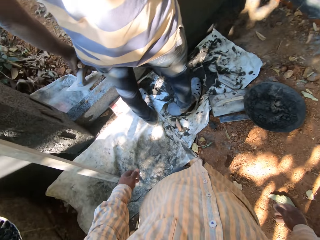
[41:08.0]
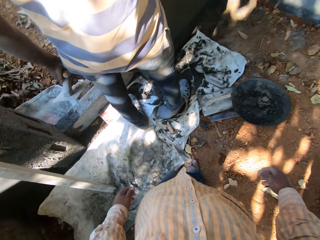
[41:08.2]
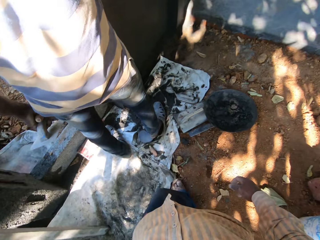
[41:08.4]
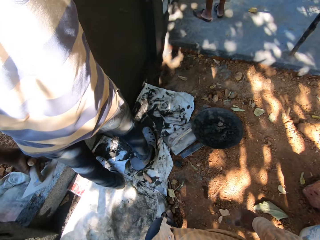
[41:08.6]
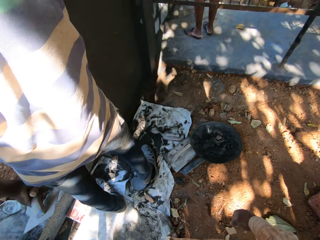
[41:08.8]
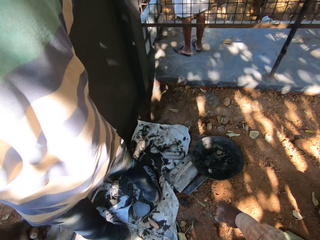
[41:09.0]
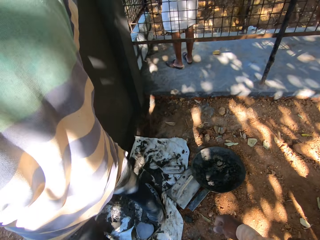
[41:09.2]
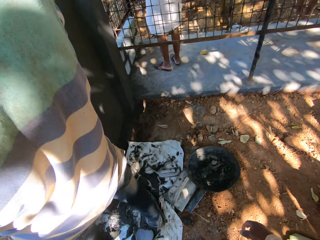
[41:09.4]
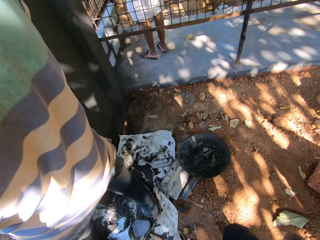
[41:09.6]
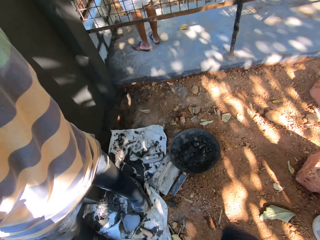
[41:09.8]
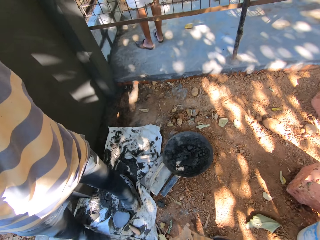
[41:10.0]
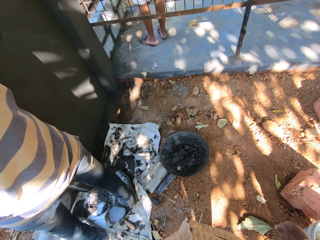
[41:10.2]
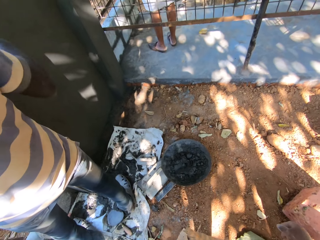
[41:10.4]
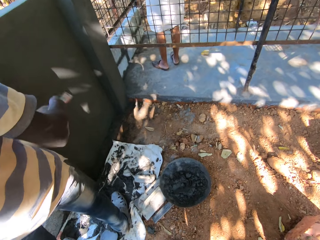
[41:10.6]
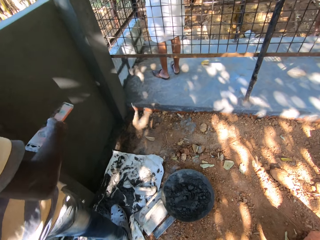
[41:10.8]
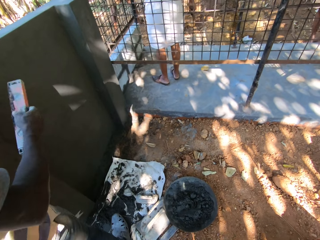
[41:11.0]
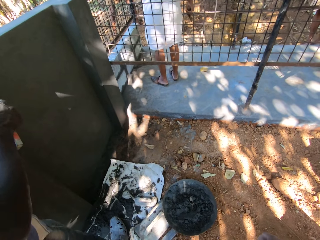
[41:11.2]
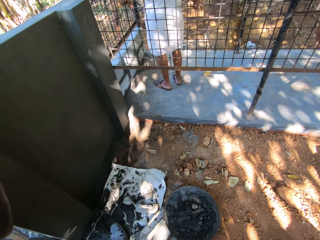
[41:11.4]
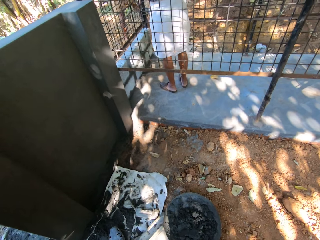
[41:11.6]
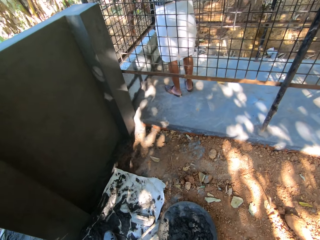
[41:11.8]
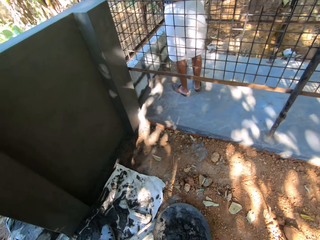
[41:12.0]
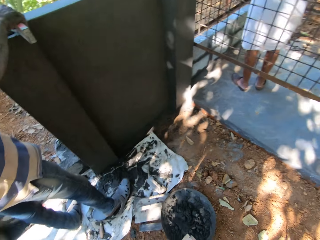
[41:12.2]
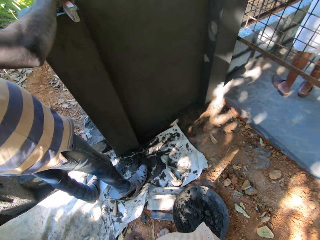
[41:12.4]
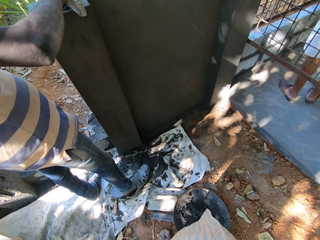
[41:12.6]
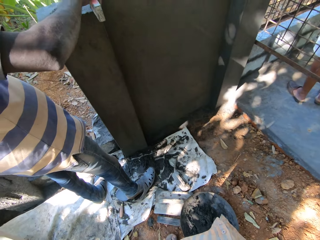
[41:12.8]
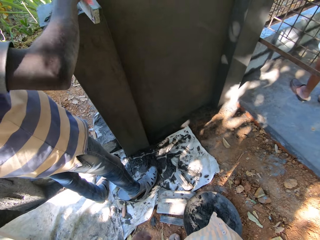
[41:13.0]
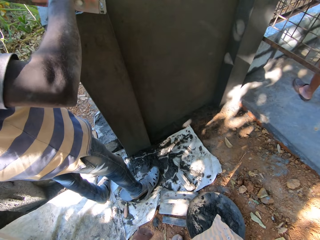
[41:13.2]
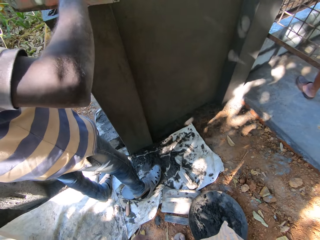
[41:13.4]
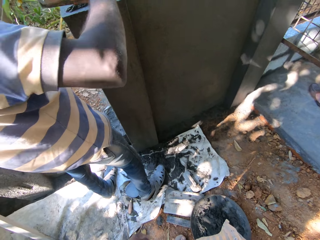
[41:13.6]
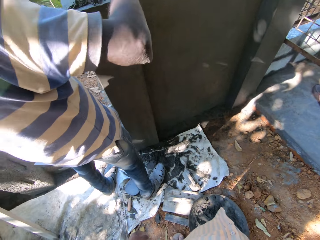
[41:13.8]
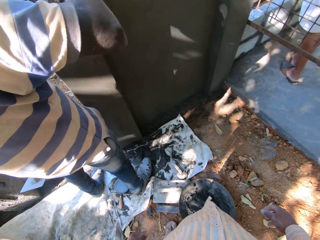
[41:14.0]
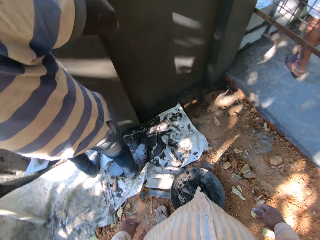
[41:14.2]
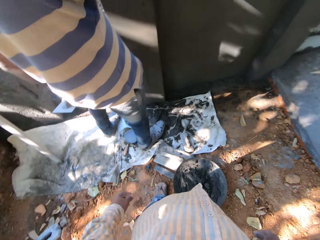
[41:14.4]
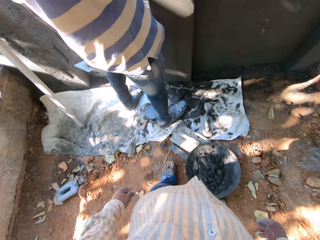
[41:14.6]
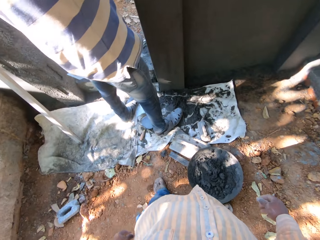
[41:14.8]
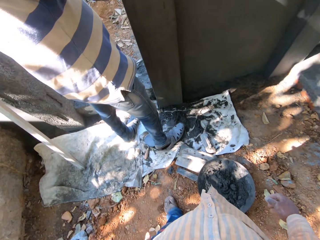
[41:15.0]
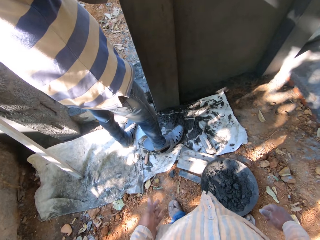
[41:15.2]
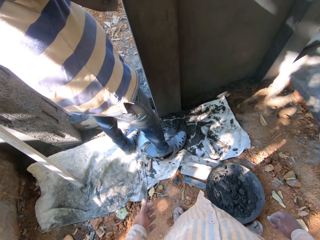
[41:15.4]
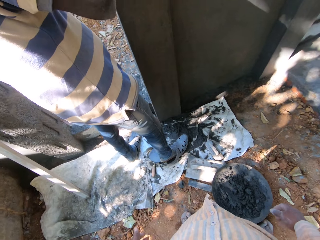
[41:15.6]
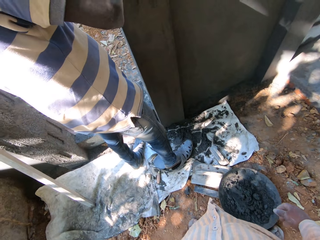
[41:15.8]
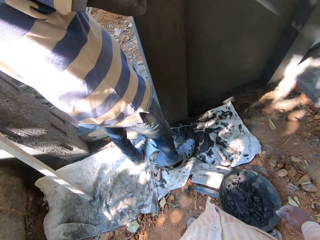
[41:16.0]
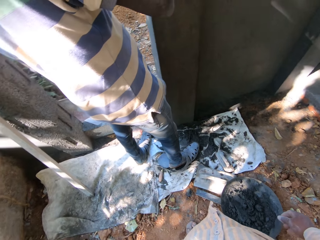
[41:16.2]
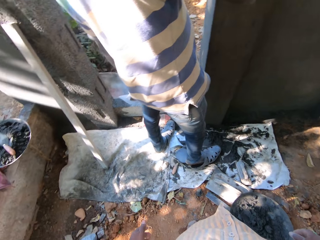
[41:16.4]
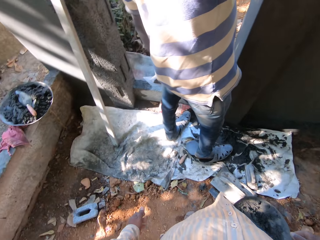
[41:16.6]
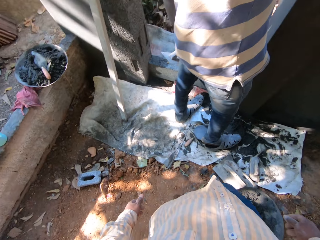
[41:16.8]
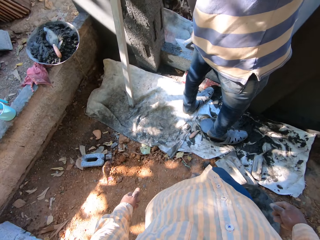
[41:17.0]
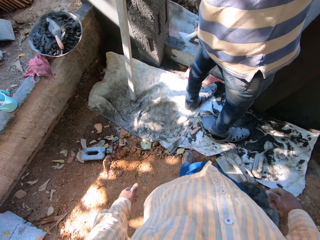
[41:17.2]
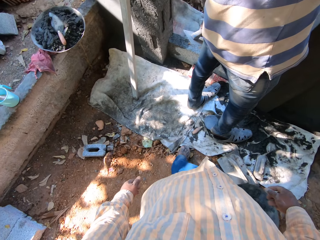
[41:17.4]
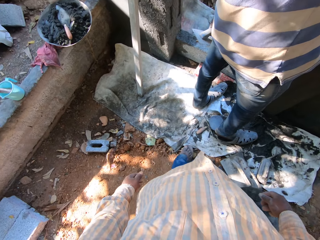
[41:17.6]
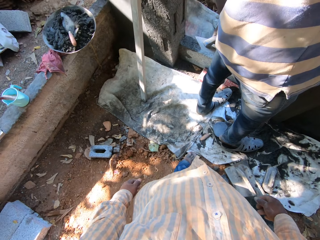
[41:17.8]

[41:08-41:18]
A man measures the wall with a spirit level.

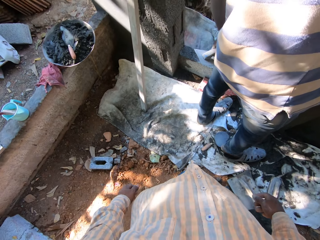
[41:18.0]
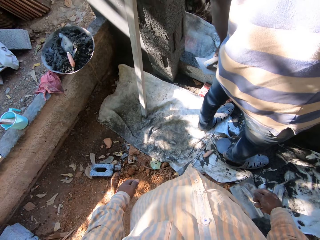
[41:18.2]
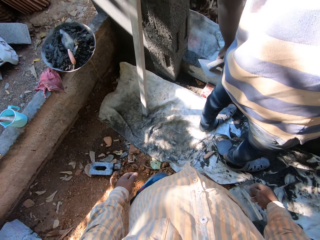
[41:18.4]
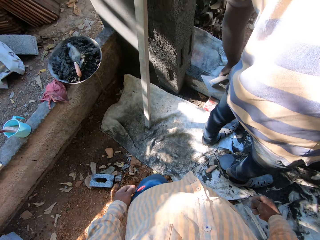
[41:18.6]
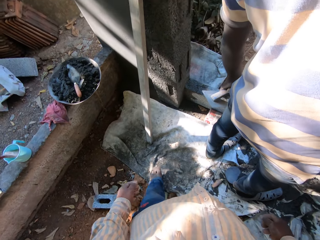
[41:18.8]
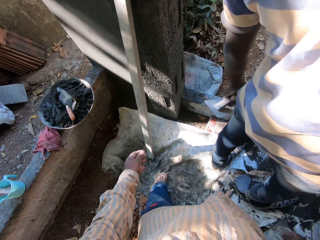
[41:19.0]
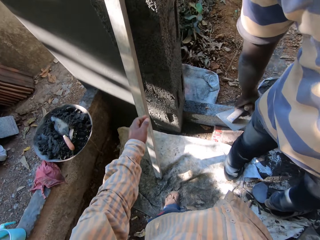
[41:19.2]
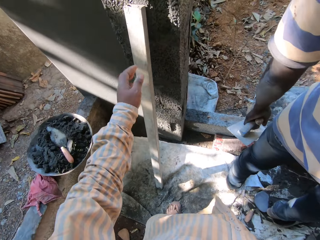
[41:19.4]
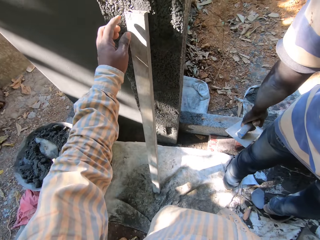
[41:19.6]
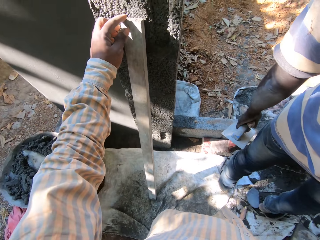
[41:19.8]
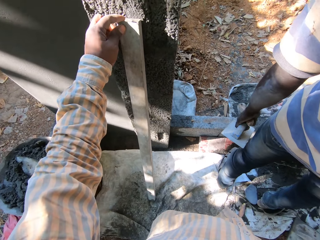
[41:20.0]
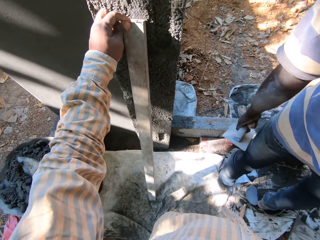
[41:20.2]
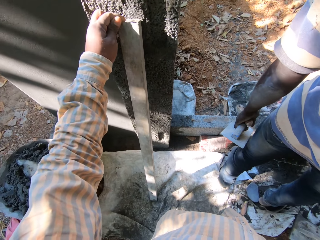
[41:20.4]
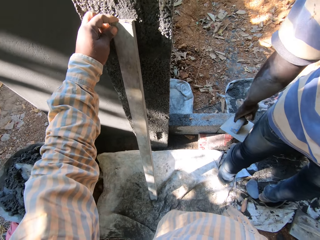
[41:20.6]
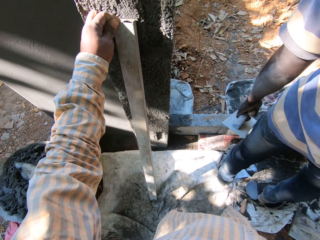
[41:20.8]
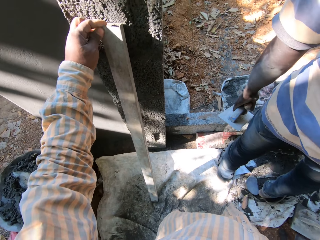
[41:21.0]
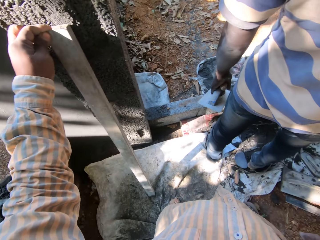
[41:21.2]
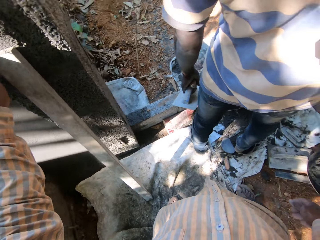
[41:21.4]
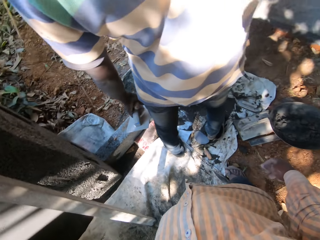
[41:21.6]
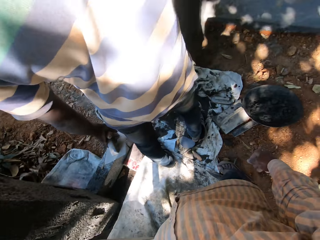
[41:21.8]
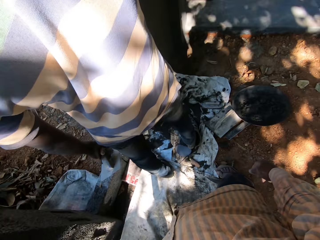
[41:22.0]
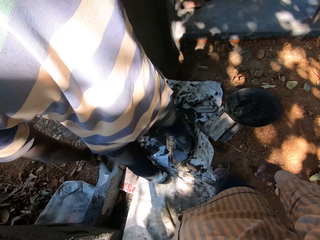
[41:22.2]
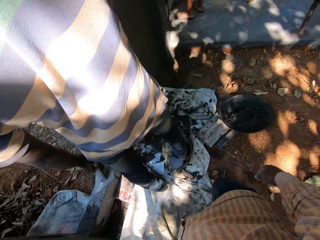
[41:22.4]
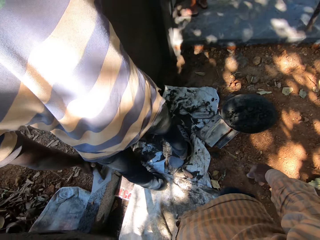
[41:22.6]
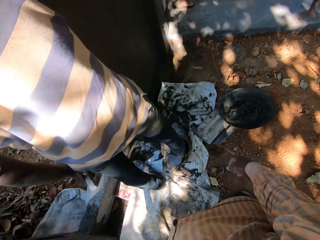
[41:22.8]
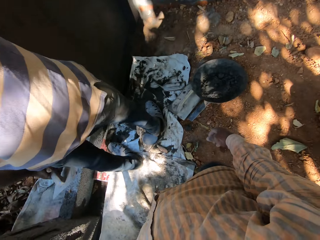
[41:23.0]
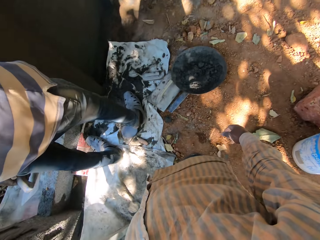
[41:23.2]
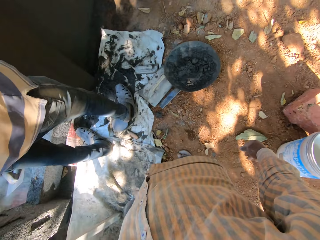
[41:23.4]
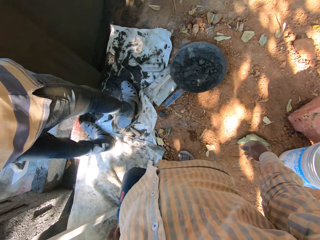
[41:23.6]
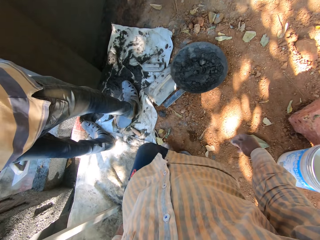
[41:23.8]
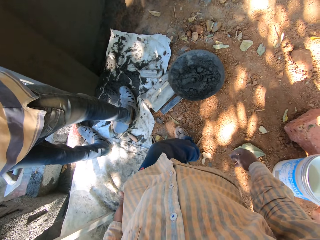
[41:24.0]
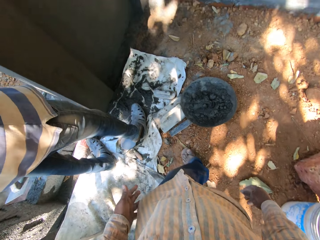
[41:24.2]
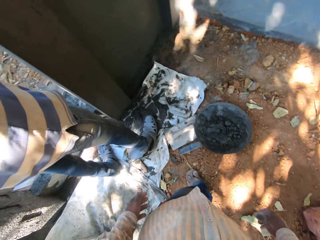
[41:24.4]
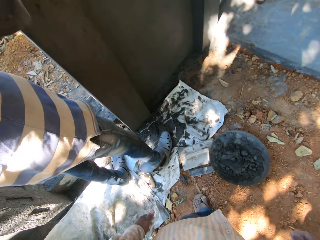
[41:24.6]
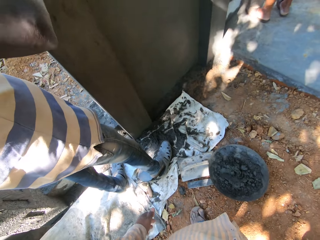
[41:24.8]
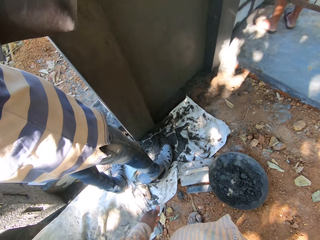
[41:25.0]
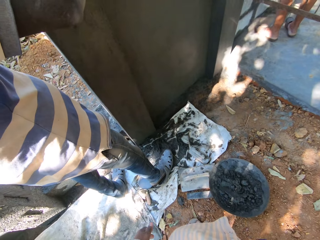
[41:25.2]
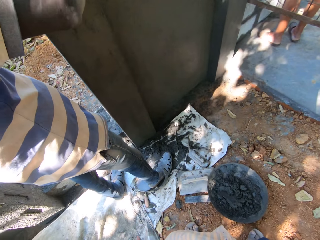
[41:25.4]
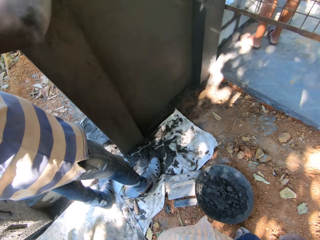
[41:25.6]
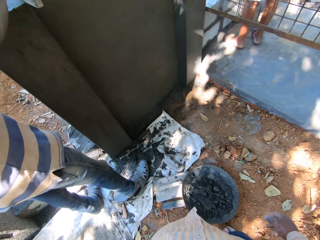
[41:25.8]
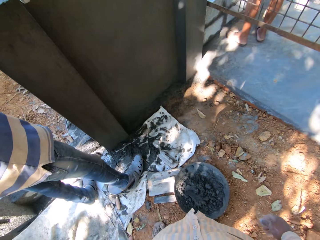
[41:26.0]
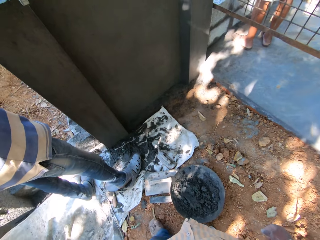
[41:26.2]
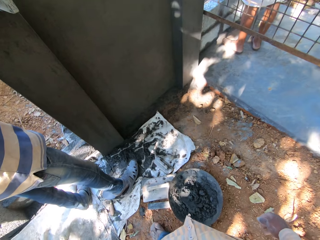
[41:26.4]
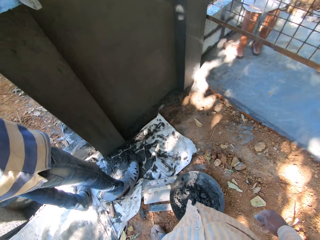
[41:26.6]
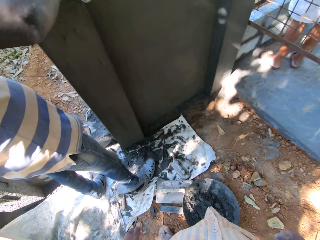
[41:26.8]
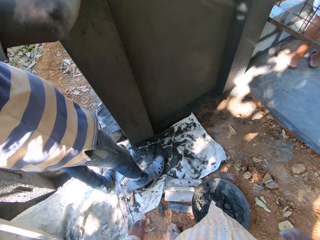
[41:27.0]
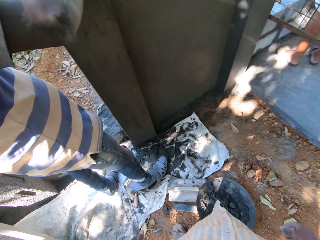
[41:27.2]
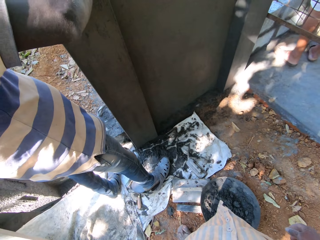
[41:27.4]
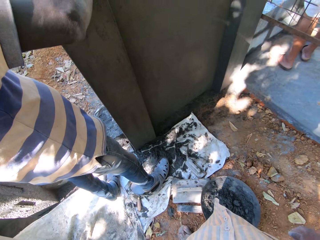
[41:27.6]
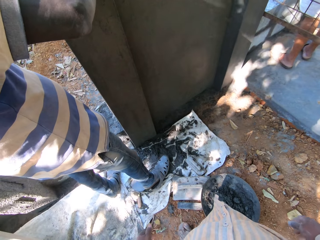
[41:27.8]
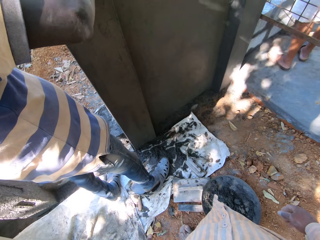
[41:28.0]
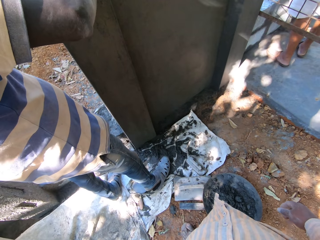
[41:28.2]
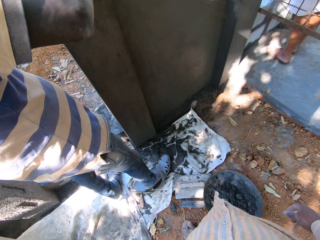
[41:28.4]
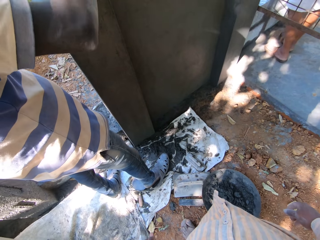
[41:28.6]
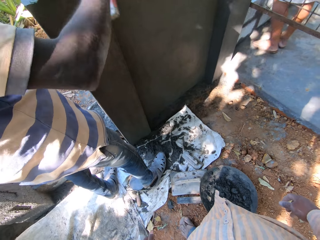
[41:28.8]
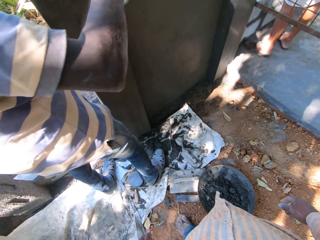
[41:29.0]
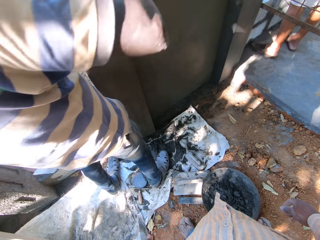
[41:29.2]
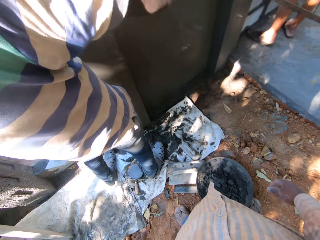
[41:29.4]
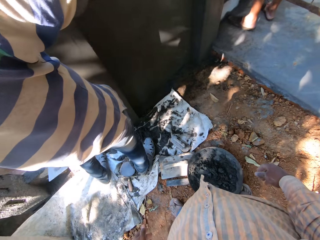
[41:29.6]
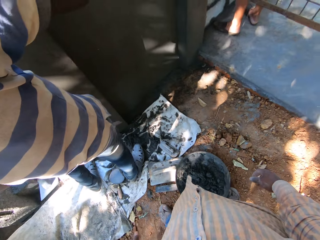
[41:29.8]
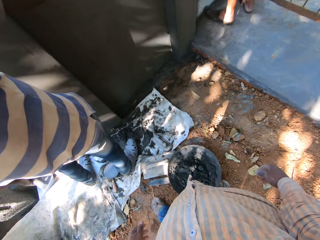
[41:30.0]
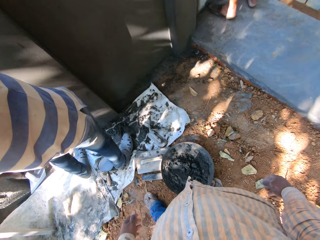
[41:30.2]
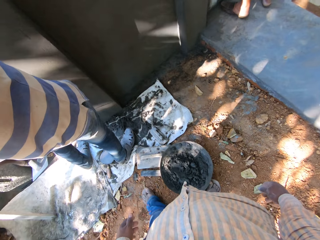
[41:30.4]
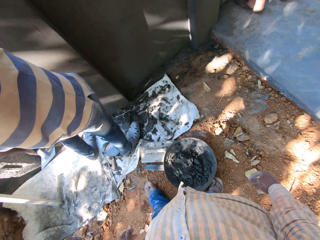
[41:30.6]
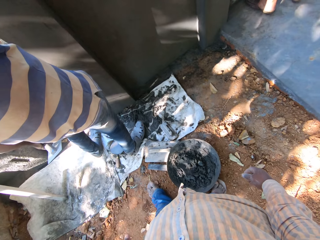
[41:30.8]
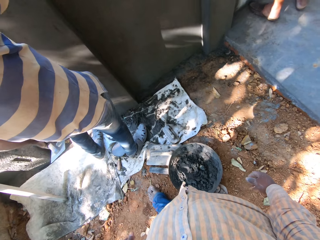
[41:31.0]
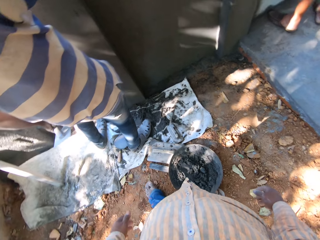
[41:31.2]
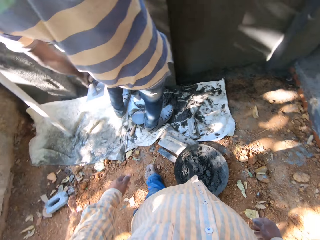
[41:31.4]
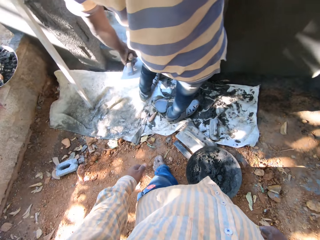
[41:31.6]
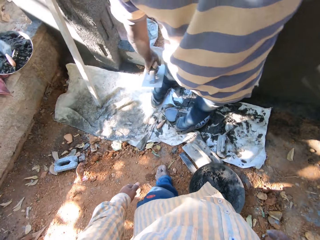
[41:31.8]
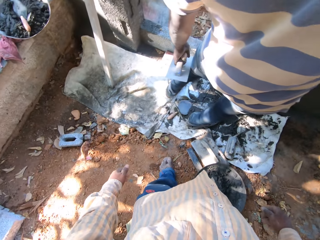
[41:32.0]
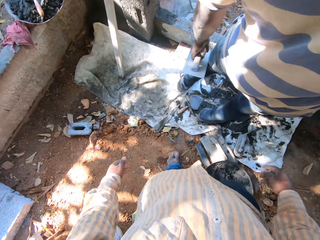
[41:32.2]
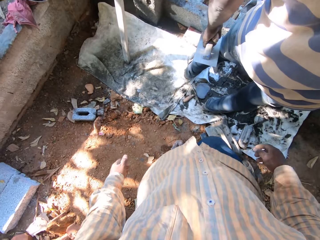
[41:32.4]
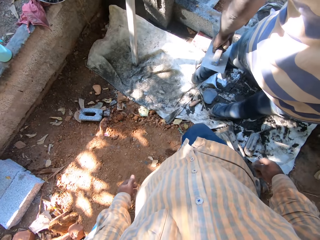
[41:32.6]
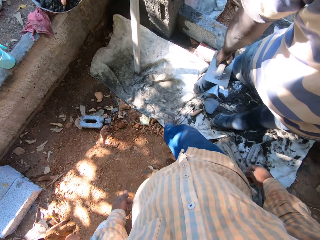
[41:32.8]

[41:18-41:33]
The camera wearer cleans the edge of a plank on the wall with his left hand. He touches a piece of wood on the wall.
